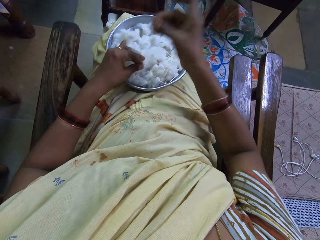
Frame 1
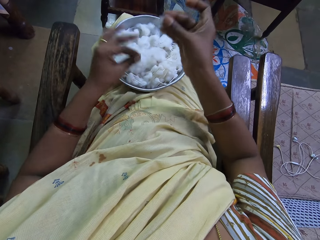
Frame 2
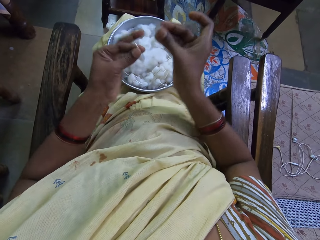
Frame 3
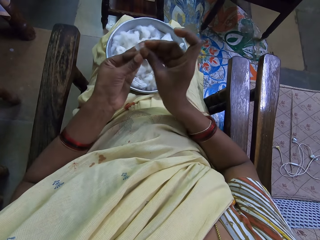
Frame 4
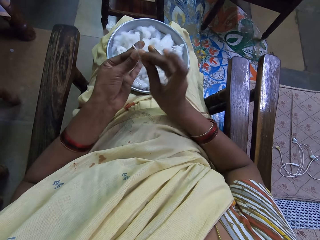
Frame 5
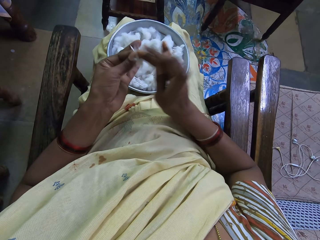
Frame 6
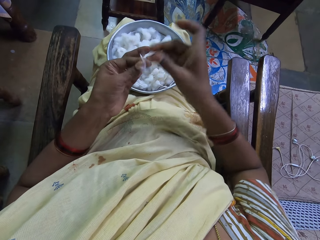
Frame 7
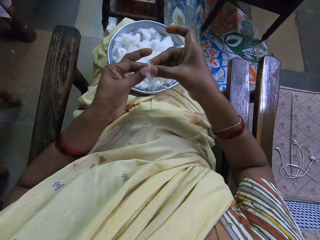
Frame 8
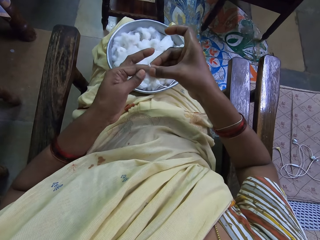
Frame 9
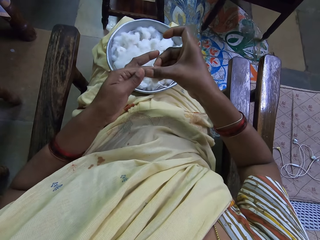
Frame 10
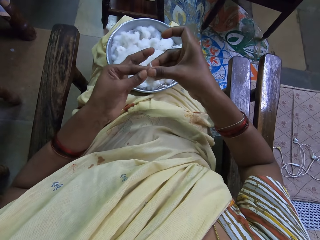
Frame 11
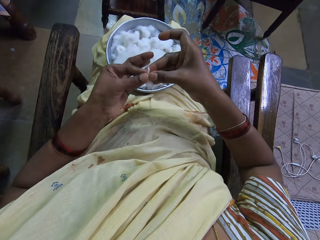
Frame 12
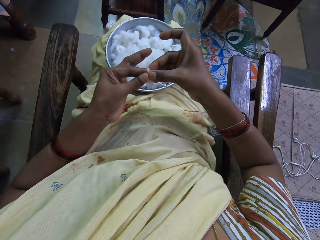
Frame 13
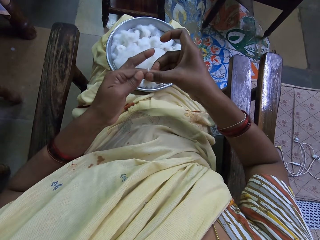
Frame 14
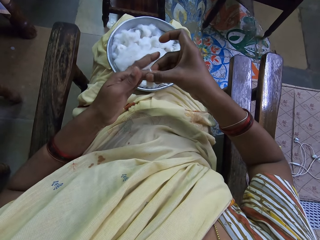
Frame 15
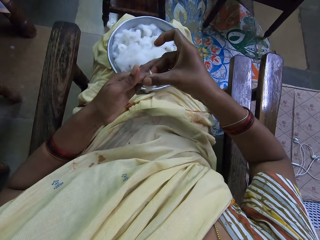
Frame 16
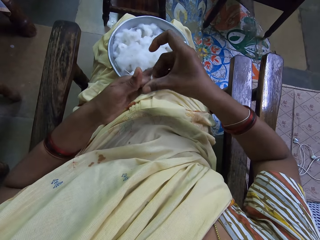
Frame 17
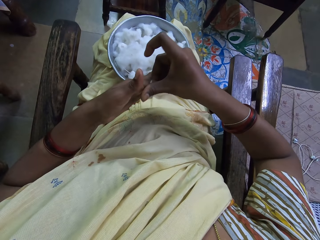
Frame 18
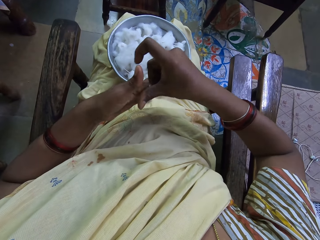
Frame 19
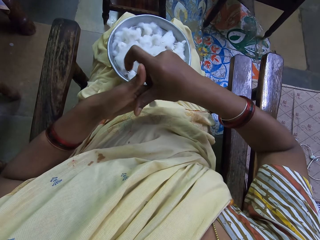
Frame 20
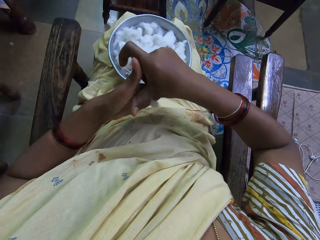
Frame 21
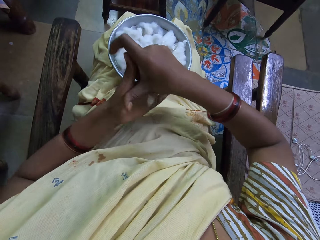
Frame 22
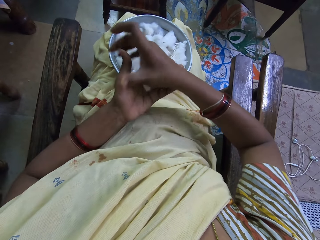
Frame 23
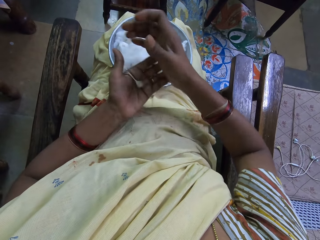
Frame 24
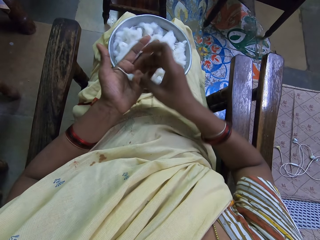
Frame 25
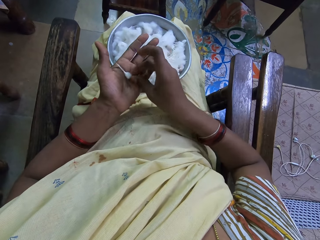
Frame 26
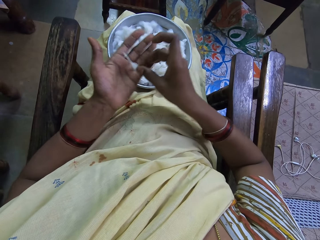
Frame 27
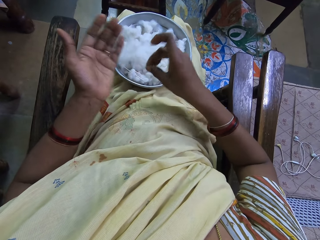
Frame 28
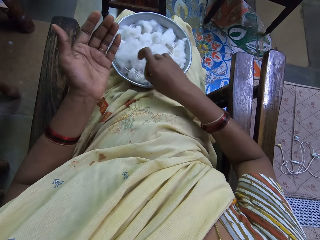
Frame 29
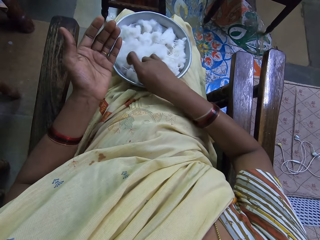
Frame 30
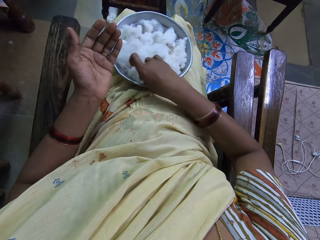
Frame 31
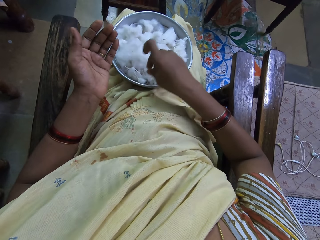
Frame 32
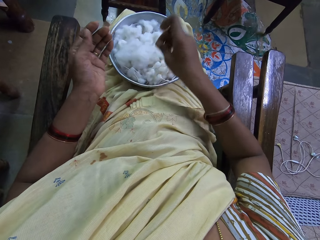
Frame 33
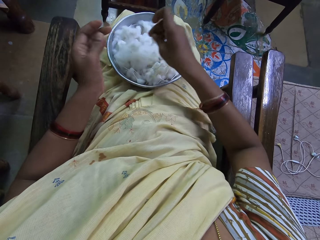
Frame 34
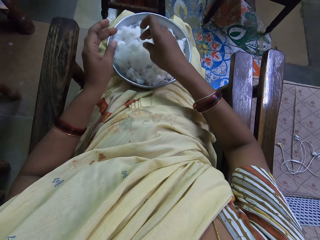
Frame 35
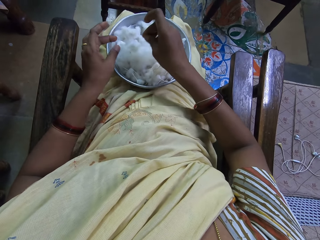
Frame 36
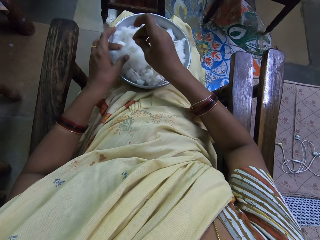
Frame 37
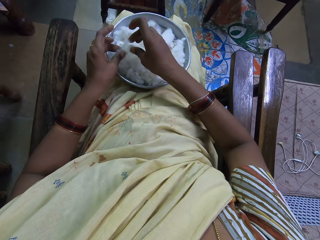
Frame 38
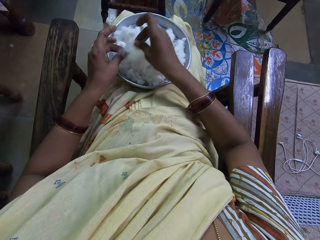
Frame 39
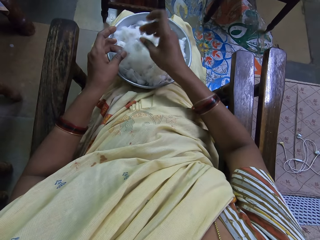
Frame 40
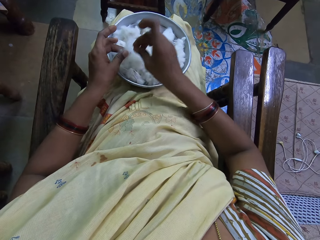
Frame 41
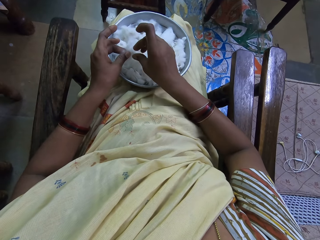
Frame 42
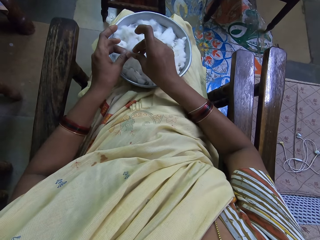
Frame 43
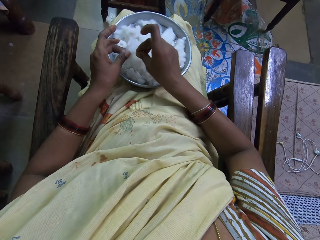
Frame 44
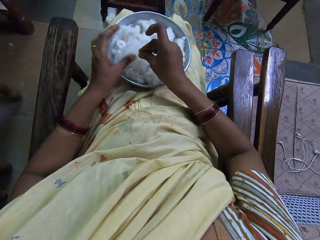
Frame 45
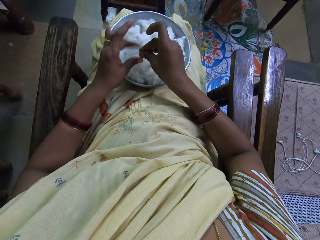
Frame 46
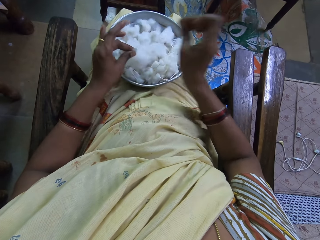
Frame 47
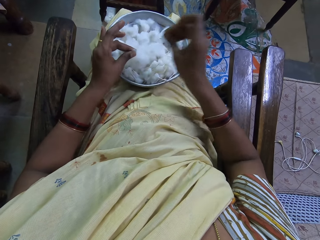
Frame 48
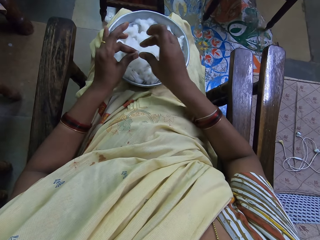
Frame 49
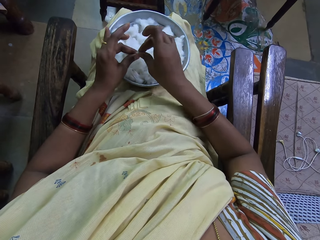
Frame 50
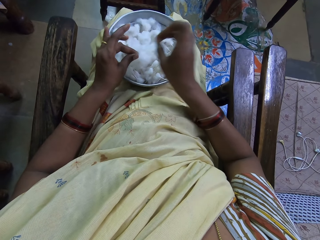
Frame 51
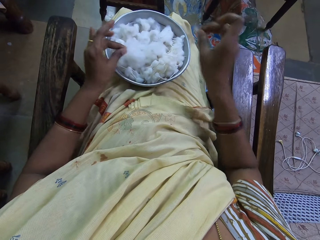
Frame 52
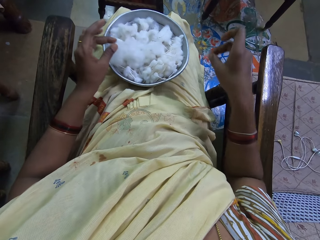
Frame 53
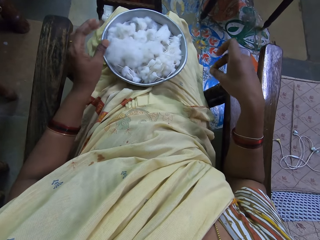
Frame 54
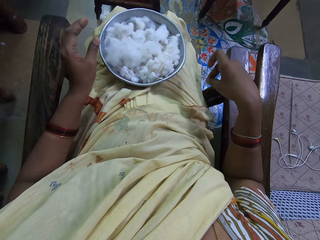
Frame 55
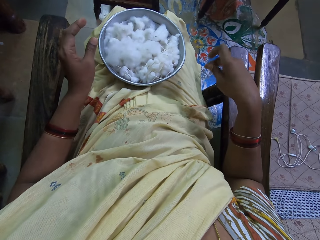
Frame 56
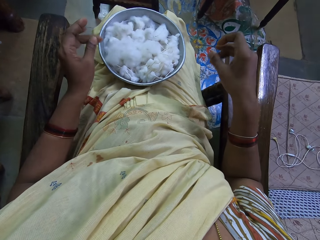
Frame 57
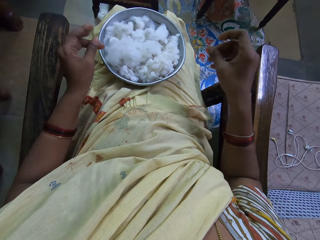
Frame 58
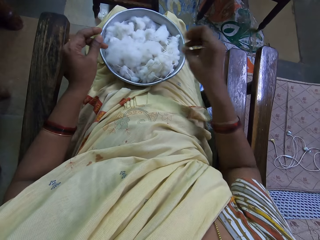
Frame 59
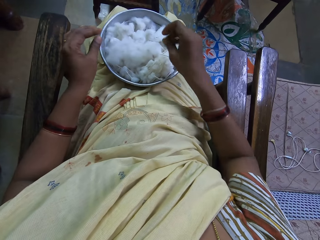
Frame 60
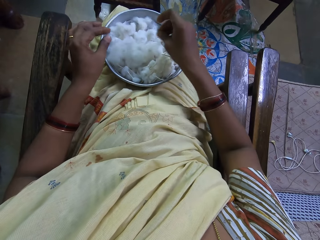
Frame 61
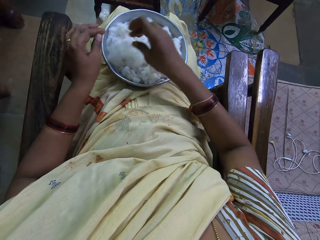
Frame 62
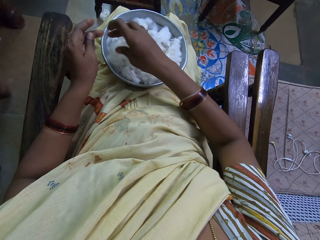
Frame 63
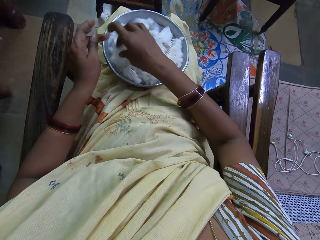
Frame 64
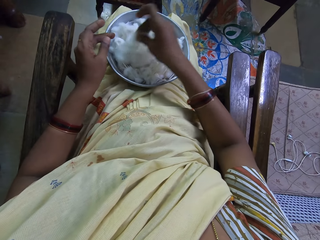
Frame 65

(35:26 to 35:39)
The camera wearer picks the cotton from the tray. She cuts the cotton wool with the right hand. She attaches the cotton together. She spins the cotton wool with both hands. She rolls the cotton on her finger. She picks the cotton thread in the left hand with the right hand. She places the cotton thread in the basin or tray with the right hand. She holds the cotton wool with the left hand. She picks the cotton from the tray. She cuts the cotton wool with the right hand. She drops the cotton wool on the floor with the right hand.

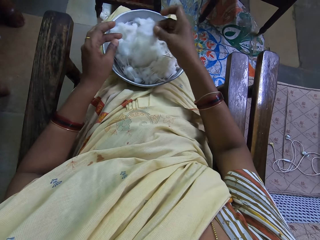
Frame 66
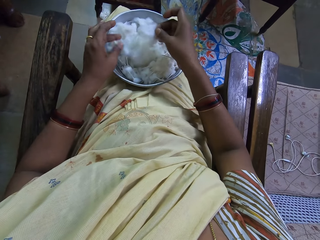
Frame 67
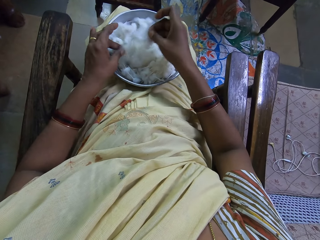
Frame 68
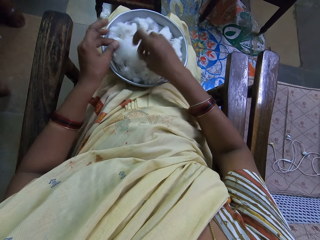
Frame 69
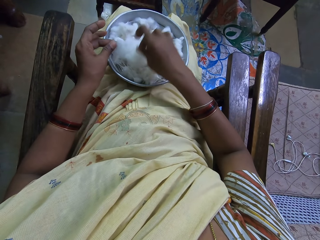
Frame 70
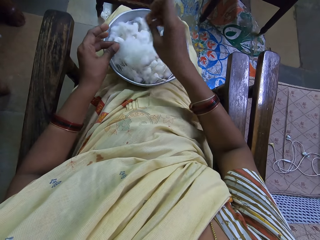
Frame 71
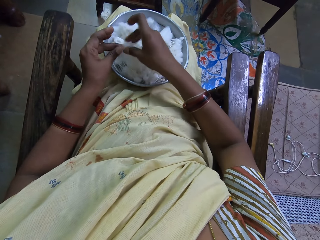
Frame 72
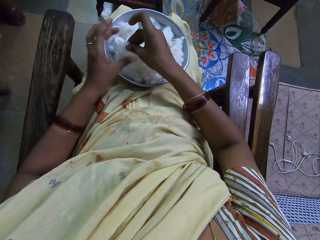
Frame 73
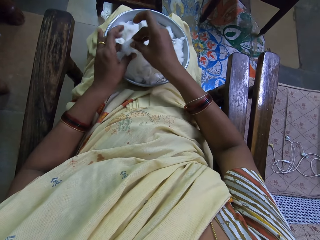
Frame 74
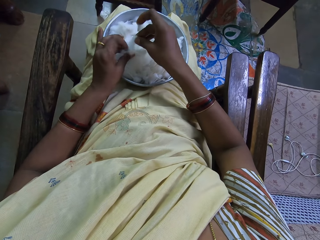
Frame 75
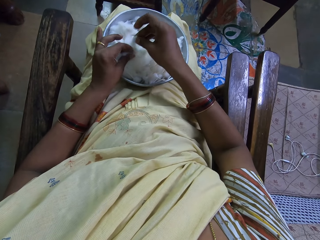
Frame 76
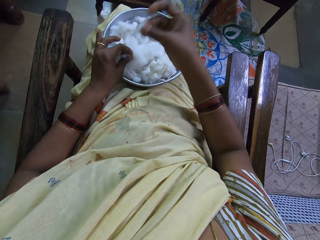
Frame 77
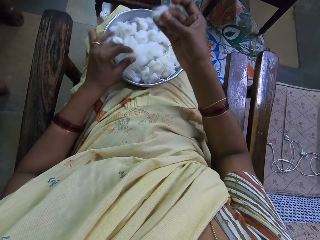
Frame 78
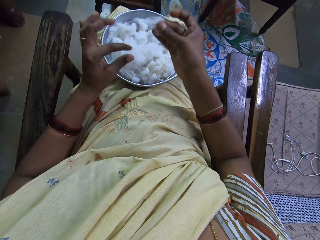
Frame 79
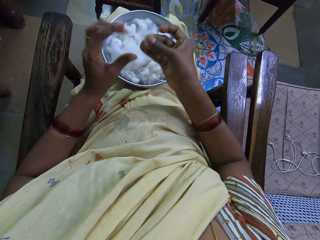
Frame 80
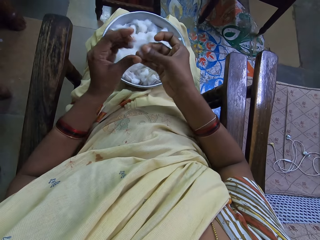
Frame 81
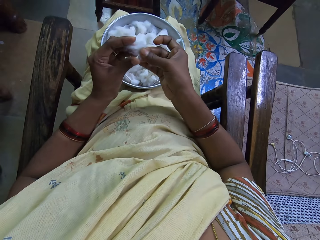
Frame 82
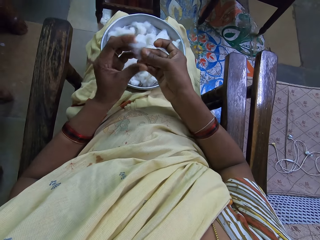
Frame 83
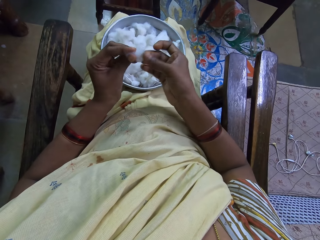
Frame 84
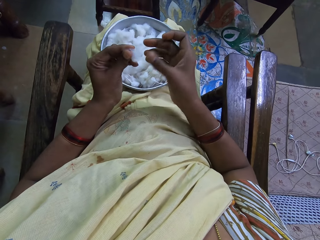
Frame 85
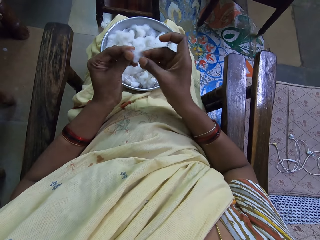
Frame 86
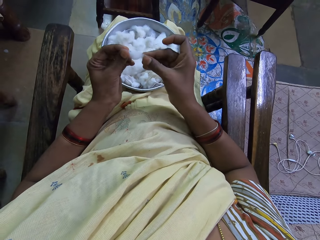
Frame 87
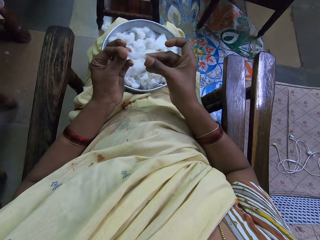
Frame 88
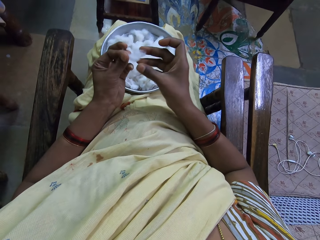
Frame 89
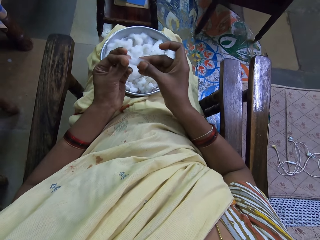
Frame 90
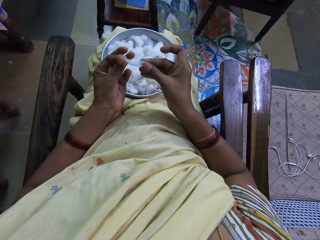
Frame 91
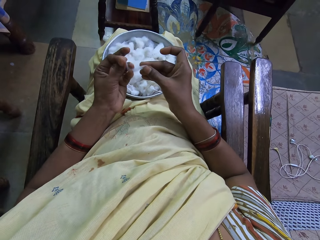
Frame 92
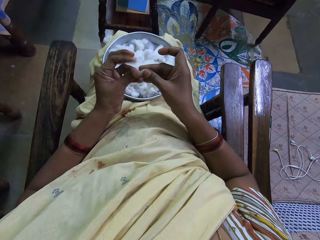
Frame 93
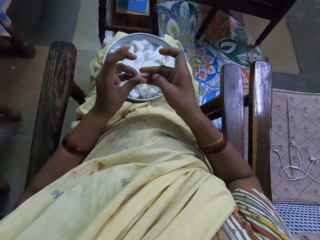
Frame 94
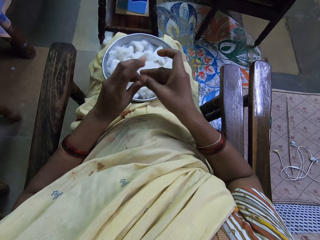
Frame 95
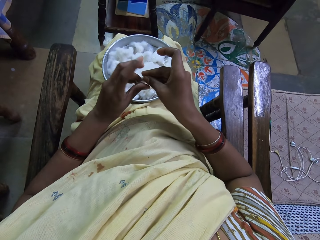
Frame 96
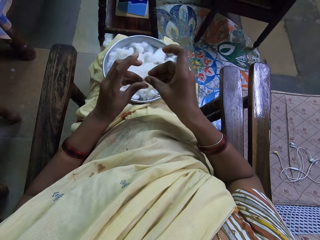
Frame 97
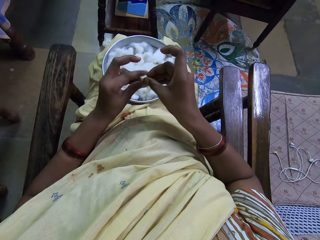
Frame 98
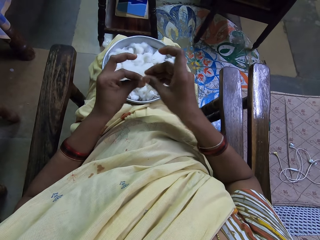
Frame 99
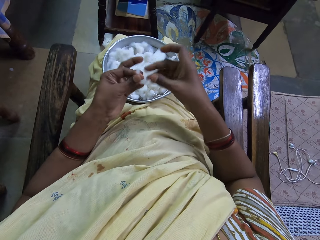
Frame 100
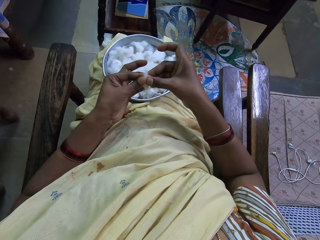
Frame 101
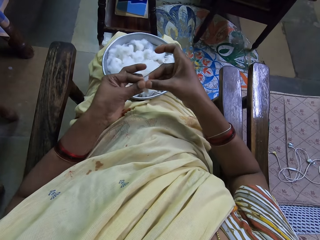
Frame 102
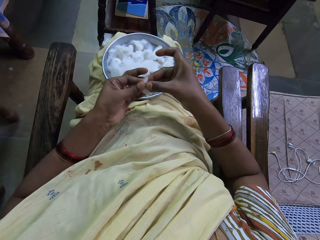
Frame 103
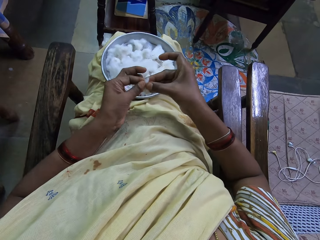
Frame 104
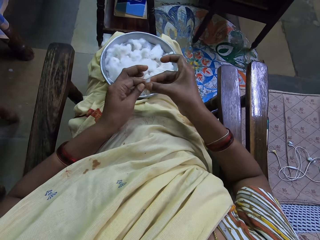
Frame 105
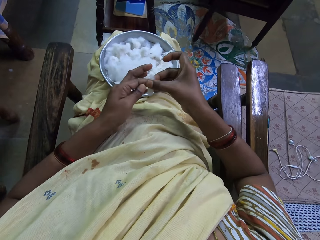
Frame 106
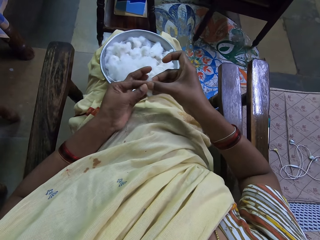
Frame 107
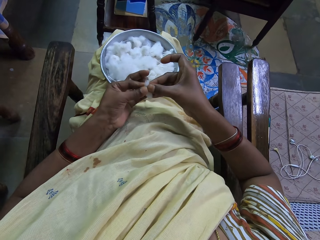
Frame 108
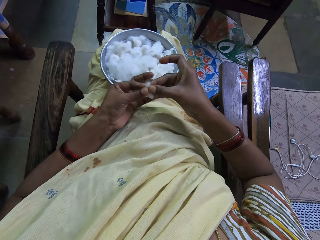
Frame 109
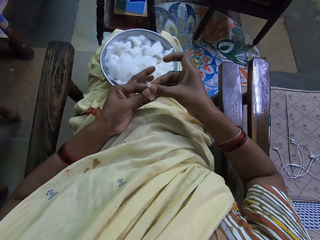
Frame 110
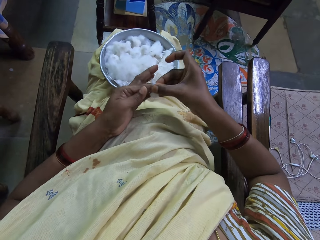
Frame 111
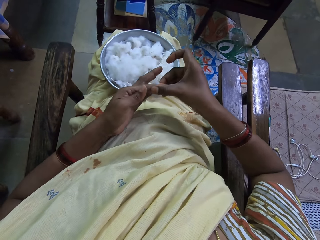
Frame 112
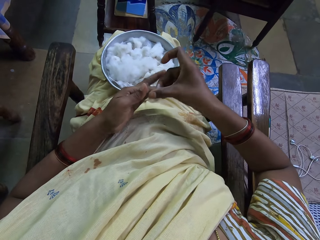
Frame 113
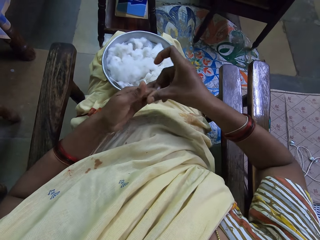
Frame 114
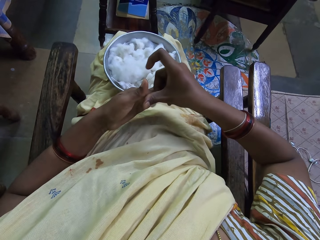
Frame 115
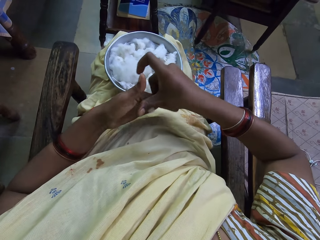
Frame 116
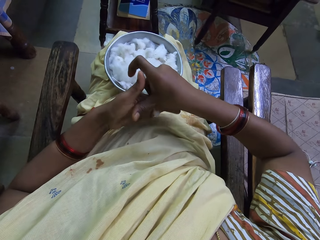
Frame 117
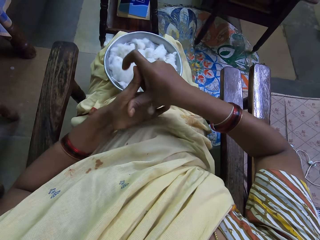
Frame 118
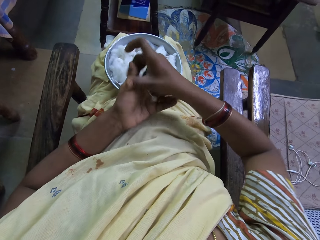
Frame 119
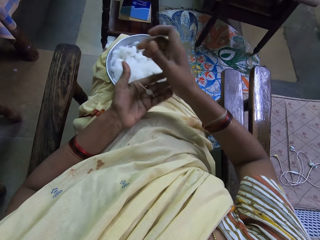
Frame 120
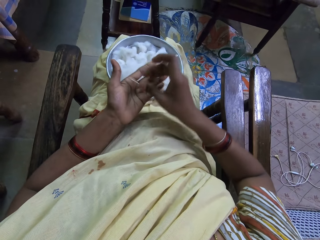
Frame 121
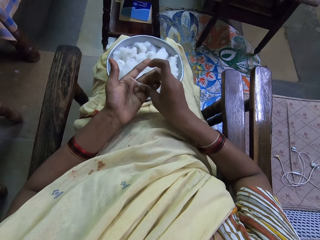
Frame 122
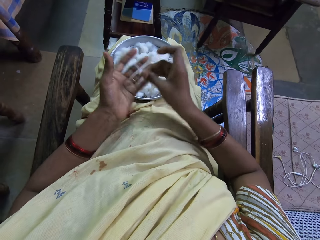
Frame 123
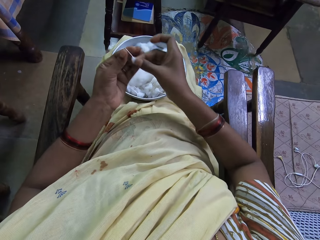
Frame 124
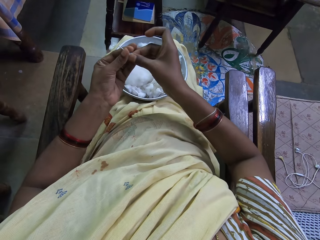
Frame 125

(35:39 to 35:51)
The camera wearer holds the cotton wool with both hands. She cuts the cotton wool with the right hand. She picks the cotton from the tray. She holds the cotton wool with both hands. She places the cotton on her finger. She rolls the cotton on her finger. She spins the cotton wool with both hands. She picks the cotton thread in the left hand with the right hand.
